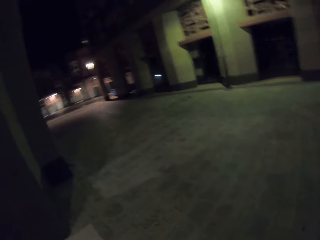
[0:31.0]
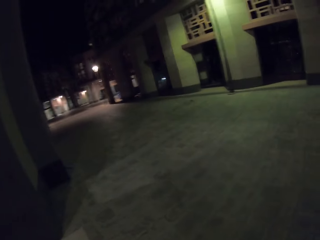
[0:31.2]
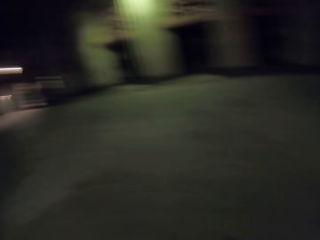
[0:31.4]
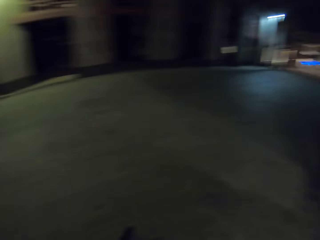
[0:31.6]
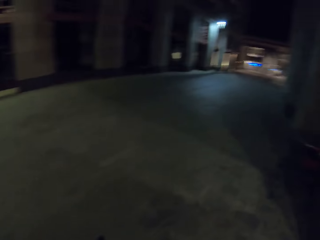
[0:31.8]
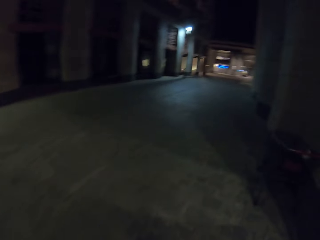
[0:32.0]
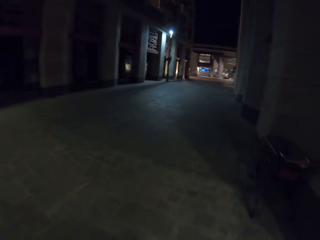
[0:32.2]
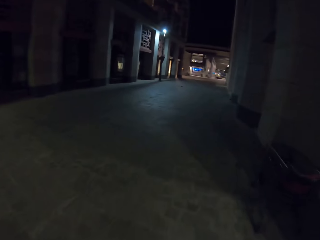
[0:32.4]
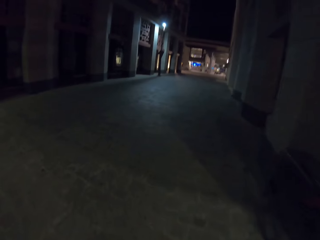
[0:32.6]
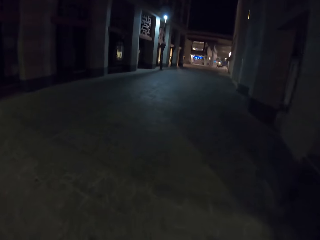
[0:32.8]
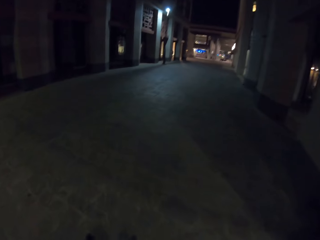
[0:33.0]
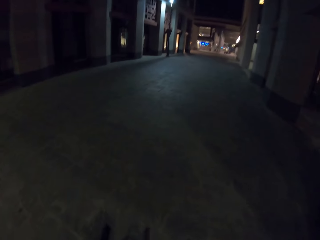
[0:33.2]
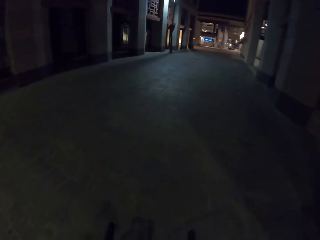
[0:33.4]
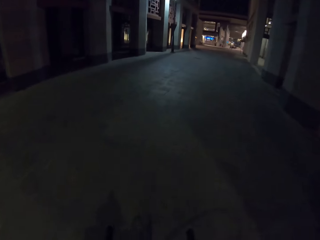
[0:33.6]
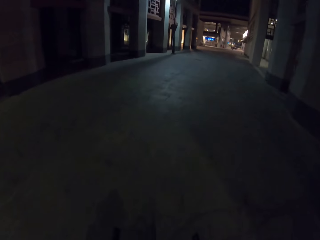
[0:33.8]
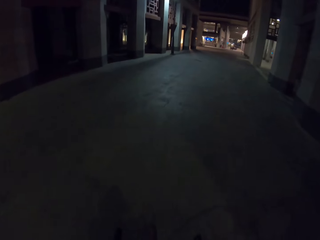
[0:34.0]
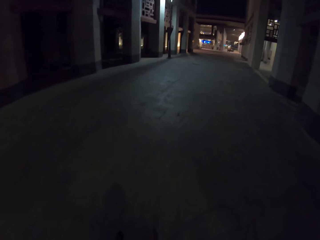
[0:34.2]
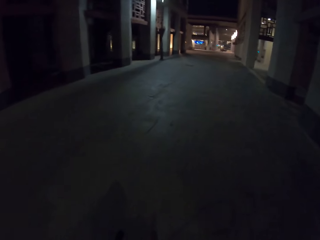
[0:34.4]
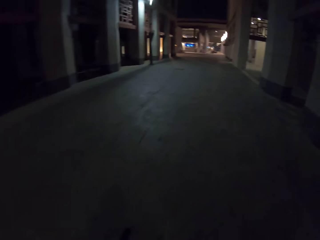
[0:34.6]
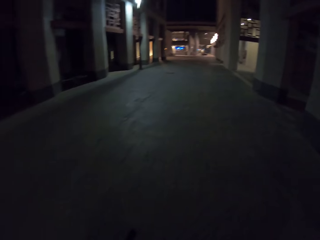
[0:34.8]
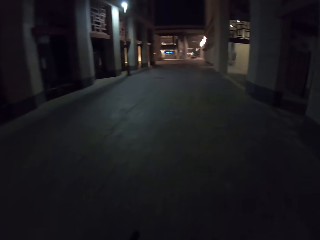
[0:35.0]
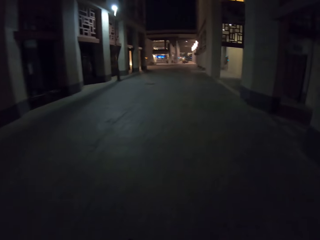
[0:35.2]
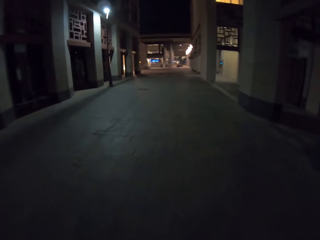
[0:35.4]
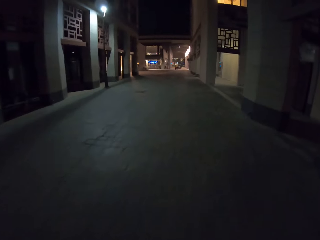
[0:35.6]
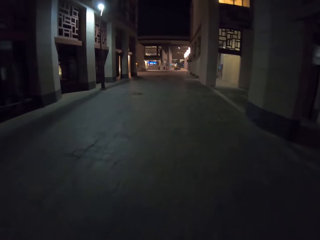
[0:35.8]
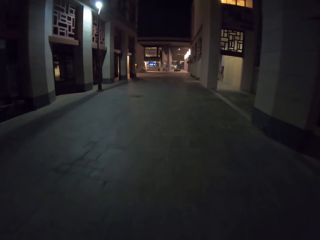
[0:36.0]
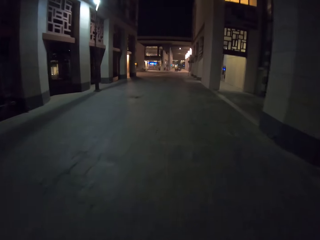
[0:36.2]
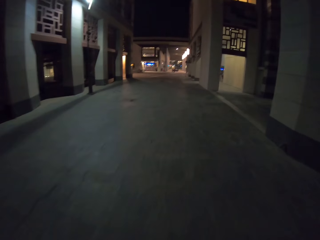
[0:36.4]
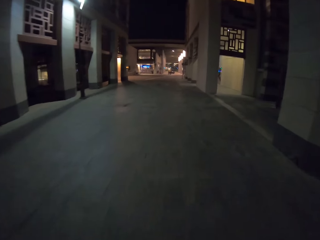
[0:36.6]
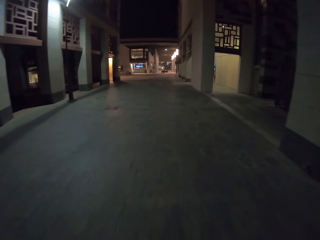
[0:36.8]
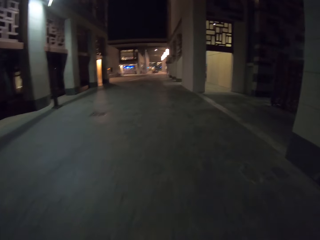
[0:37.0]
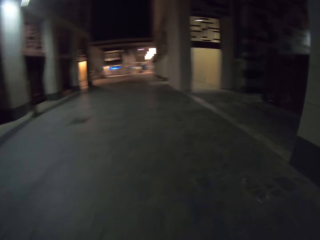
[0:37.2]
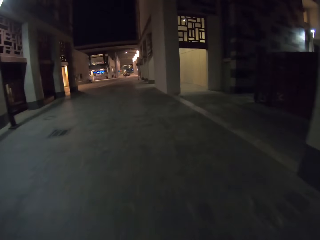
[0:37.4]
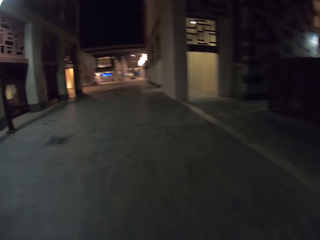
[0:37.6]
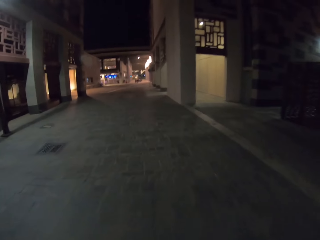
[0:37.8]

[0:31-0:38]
The camera wearer cycles along buildings.

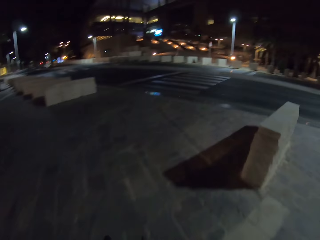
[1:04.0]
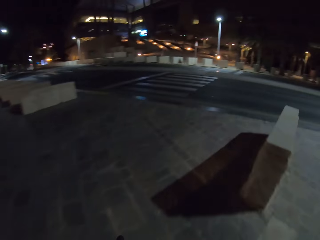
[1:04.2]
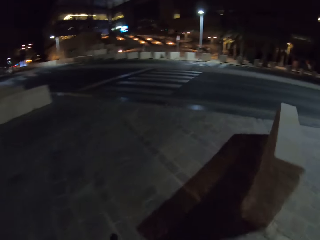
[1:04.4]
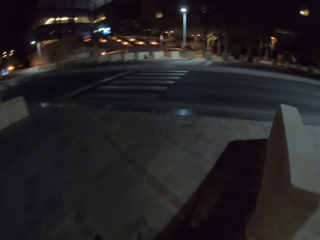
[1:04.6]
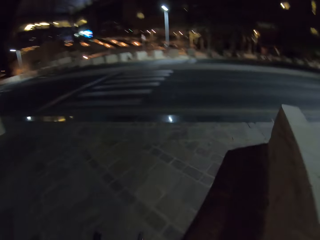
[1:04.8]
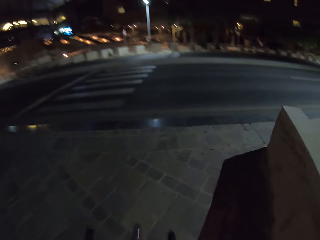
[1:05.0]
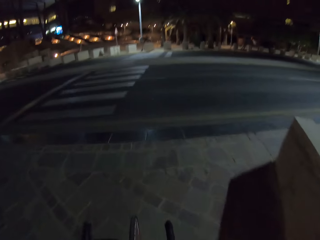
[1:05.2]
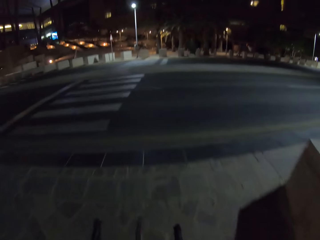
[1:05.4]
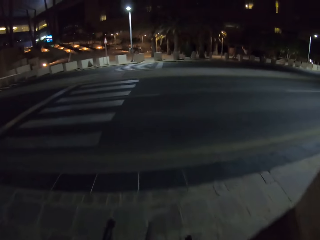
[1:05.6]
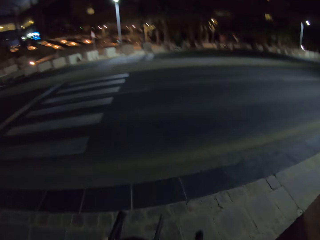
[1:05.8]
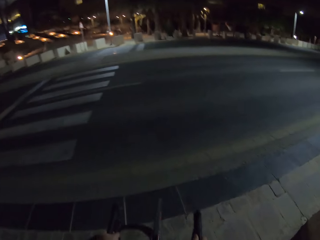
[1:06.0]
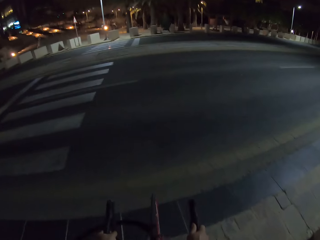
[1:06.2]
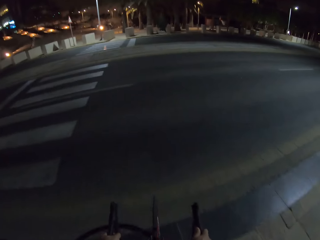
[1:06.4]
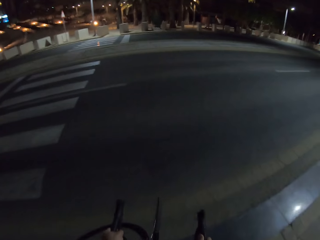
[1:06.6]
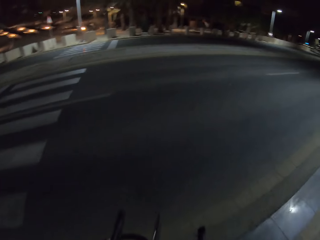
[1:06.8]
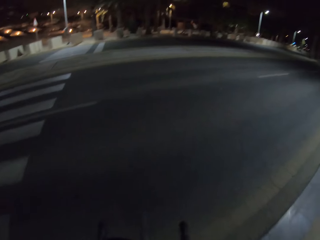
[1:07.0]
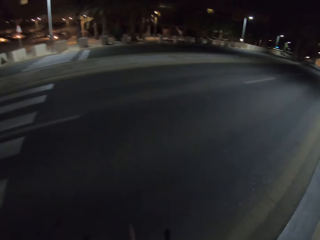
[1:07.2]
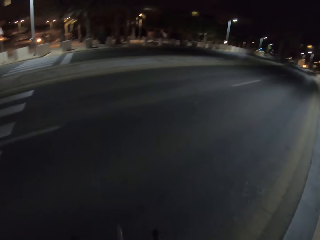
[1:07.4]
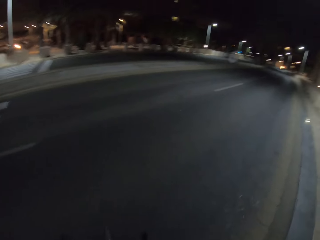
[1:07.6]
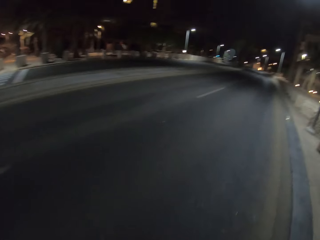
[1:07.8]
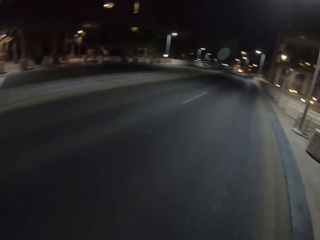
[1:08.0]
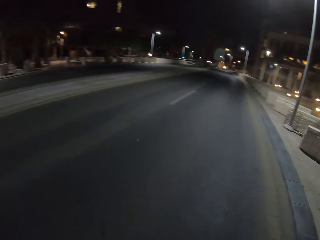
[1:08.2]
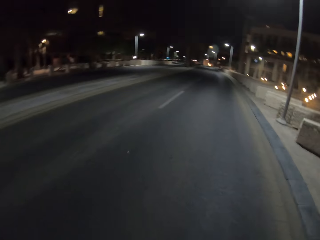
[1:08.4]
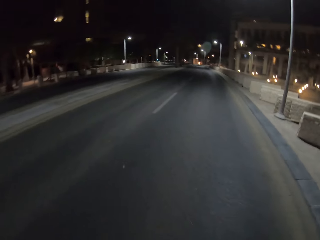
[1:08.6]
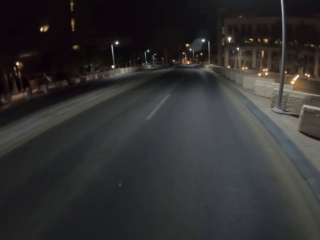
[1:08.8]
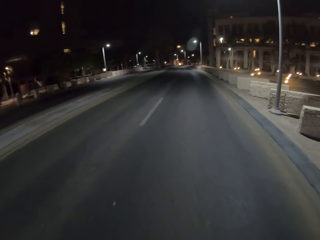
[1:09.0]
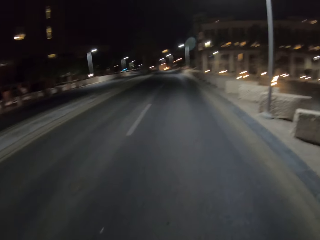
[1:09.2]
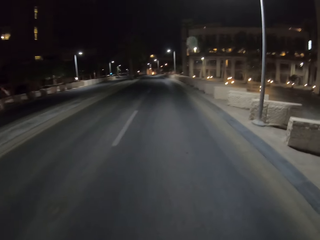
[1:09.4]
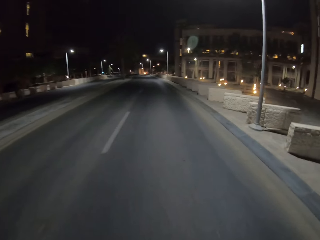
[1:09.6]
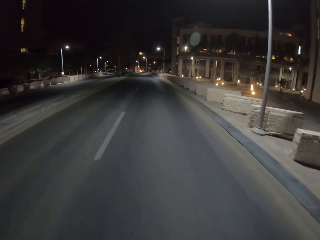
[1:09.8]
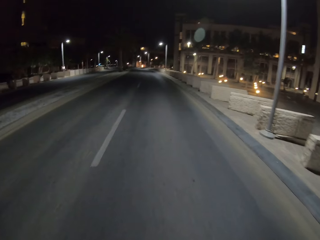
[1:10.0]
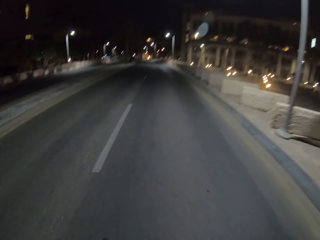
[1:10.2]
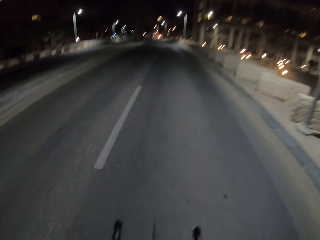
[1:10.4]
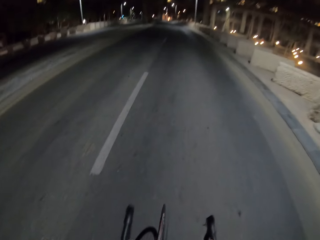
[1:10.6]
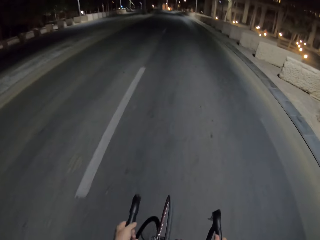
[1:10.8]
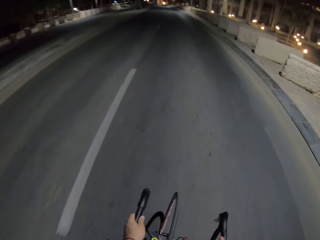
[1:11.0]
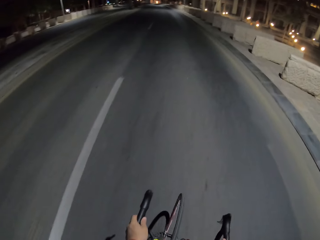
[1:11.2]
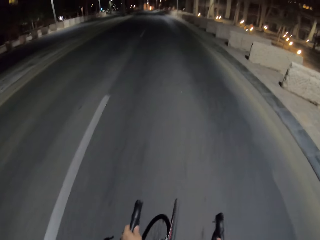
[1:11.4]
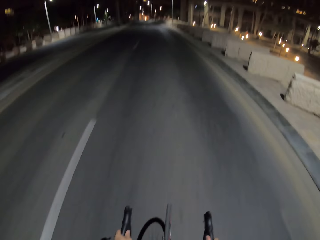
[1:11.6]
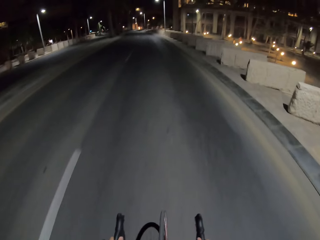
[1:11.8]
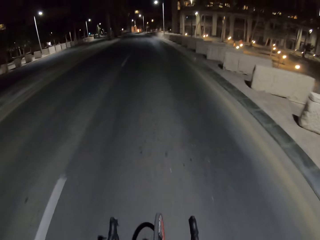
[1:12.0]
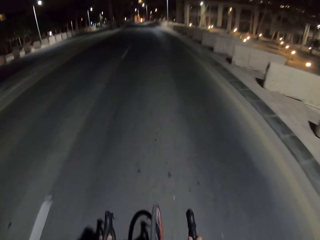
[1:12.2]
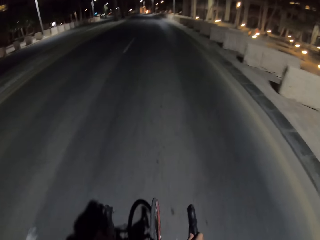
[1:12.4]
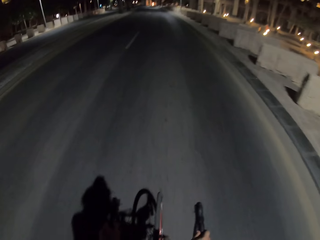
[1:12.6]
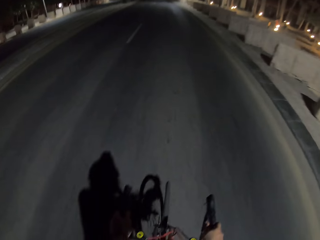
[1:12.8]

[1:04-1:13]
The camera wearer cycles on the road. They cycle onto the highway.

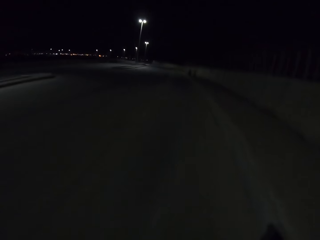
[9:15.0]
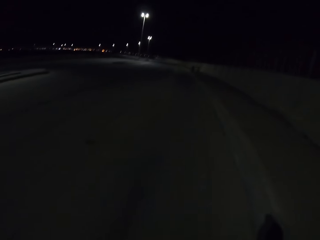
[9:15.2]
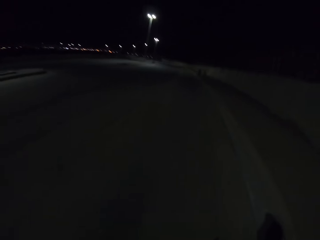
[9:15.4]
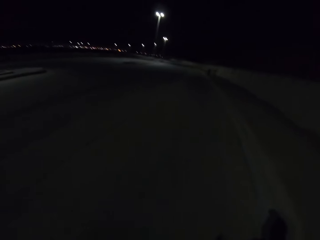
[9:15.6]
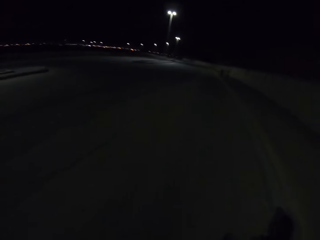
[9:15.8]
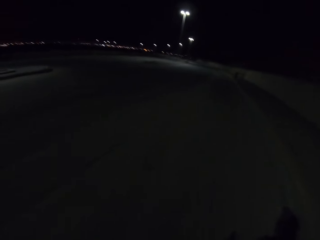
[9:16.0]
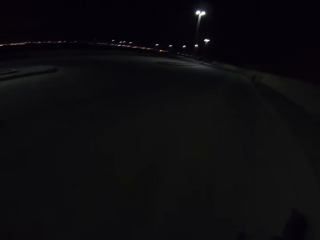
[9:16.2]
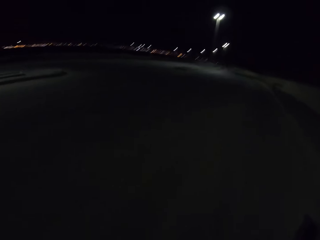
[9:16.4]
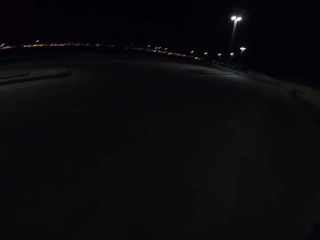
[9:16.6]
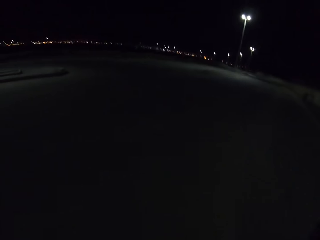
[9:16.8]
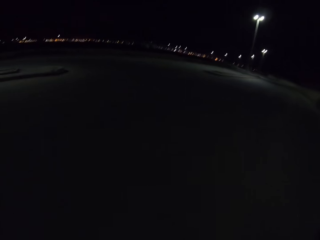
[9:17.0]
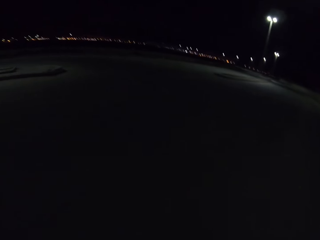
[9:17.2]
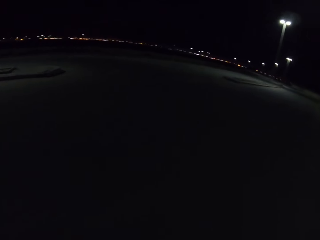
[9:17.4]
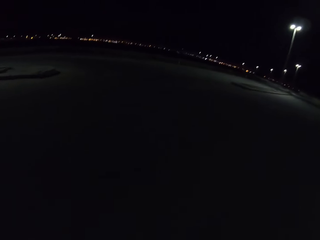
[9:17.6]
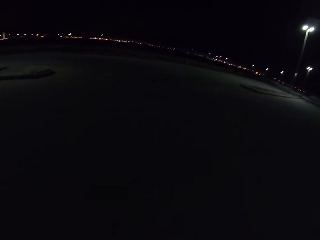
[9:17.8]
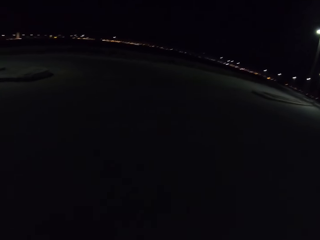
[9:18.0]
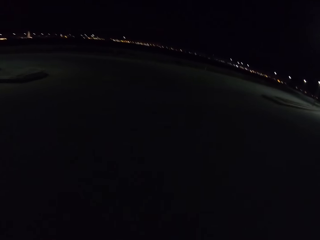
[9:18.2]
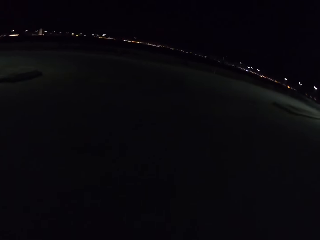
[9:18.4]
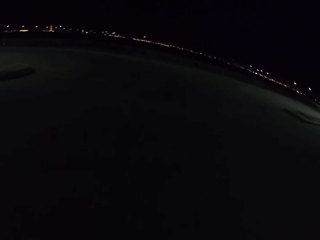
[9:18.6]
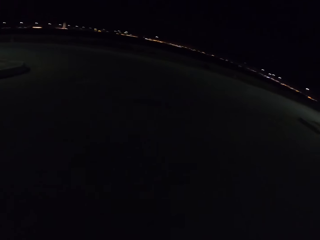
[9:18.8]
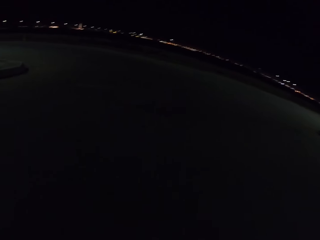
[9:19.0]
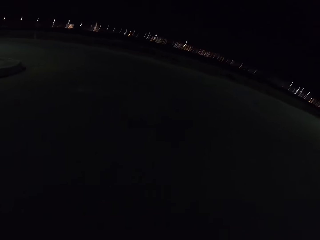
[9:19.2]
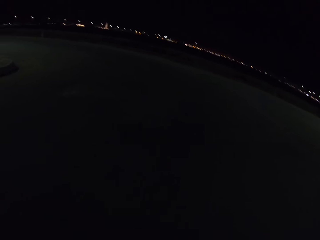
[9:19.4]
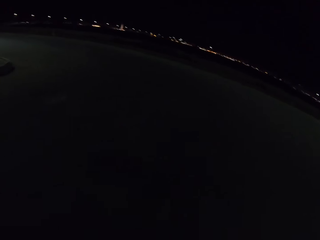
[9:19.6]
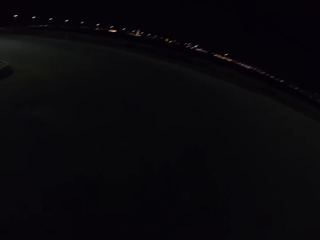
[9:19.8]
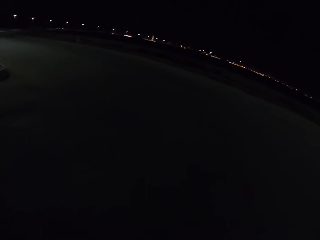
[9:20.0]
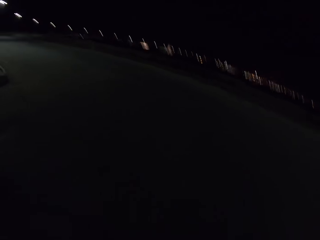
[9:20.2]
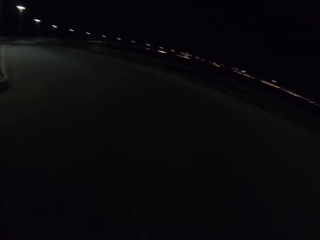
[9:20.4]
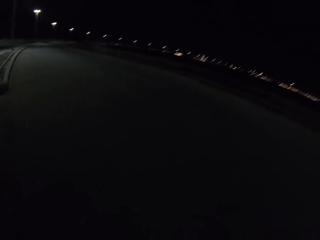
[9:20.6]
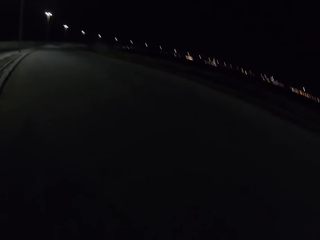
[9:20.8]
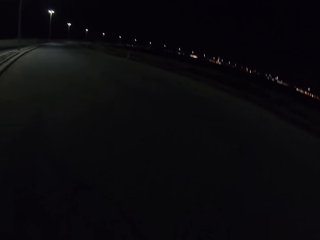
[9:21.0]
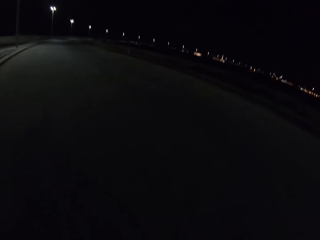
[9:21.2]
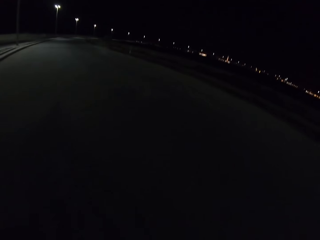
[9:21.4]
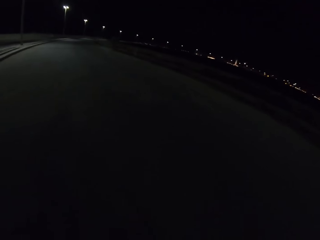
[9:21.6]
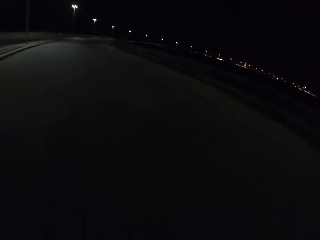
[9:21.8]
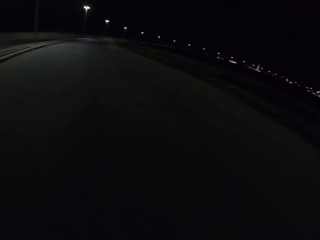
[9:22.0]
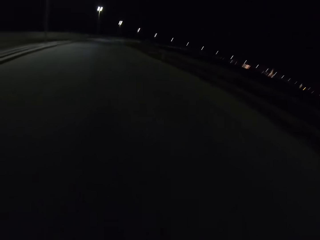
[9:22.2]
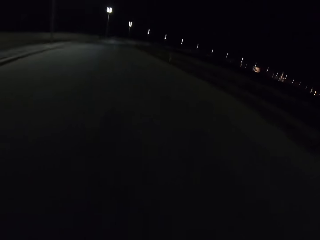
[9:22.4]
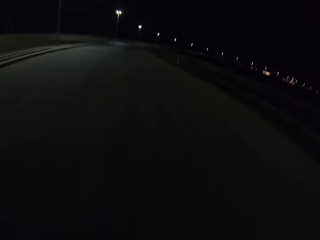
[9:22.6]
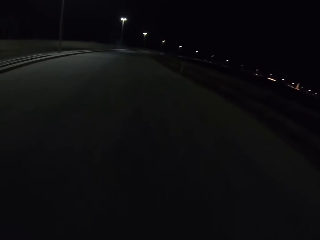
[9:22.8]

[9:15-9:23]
The camera wearer makes a U-turn on the highway.
